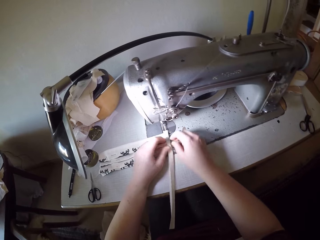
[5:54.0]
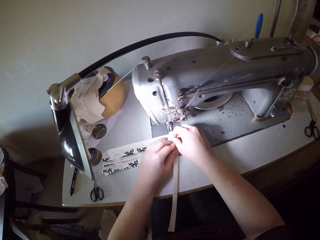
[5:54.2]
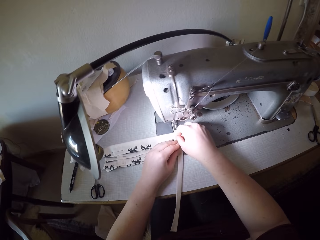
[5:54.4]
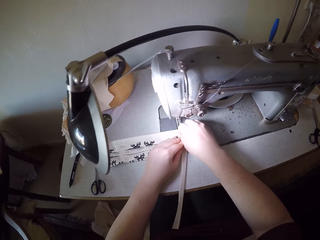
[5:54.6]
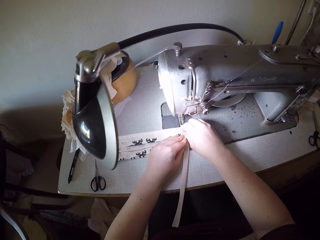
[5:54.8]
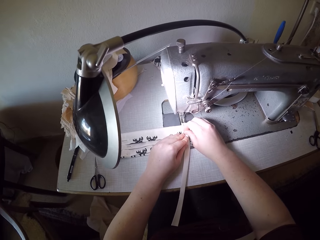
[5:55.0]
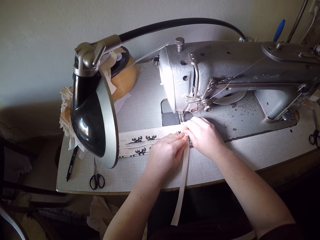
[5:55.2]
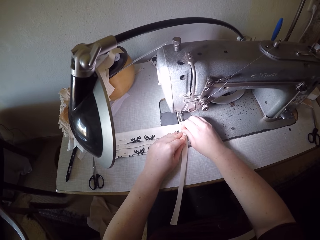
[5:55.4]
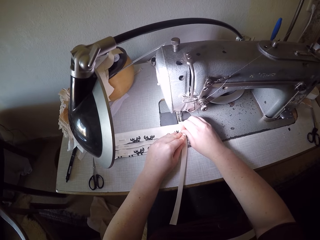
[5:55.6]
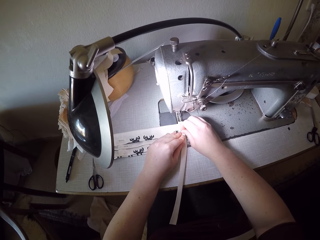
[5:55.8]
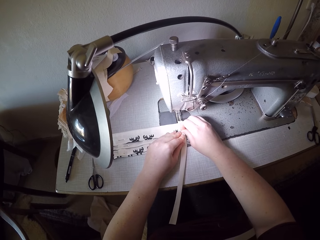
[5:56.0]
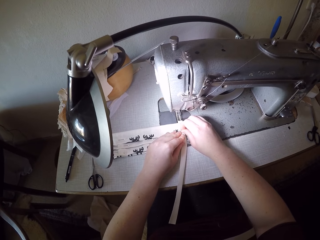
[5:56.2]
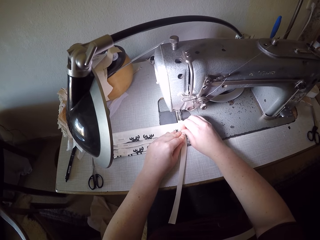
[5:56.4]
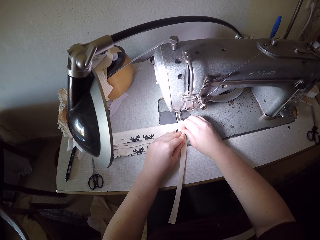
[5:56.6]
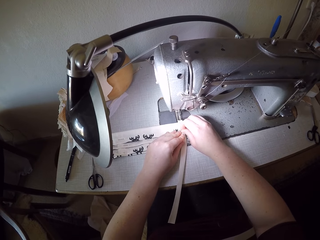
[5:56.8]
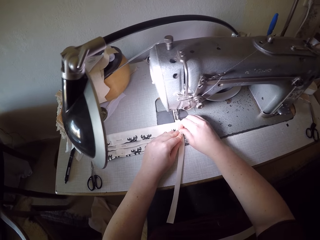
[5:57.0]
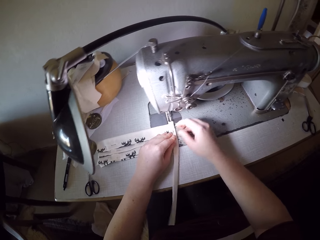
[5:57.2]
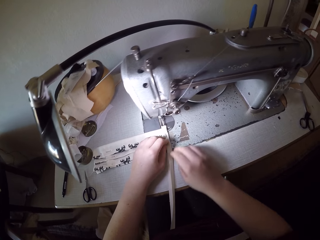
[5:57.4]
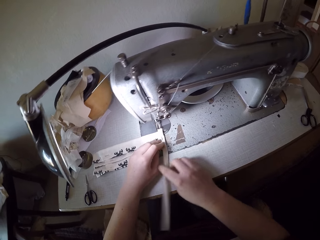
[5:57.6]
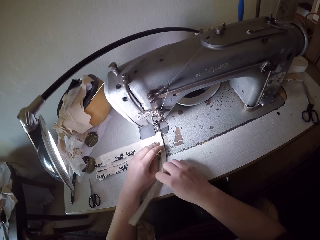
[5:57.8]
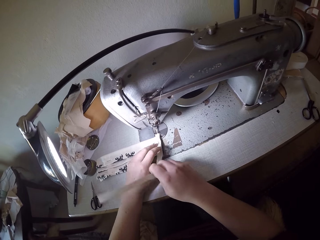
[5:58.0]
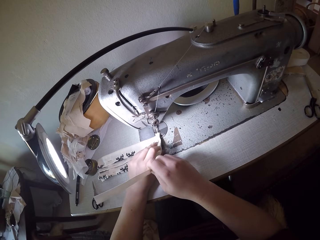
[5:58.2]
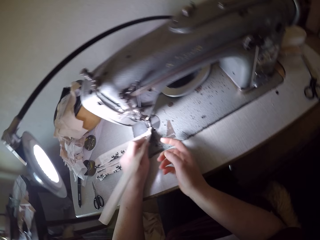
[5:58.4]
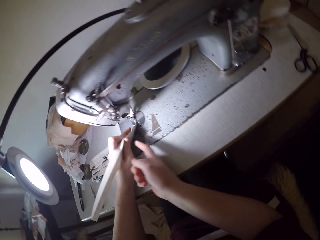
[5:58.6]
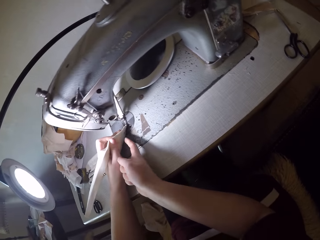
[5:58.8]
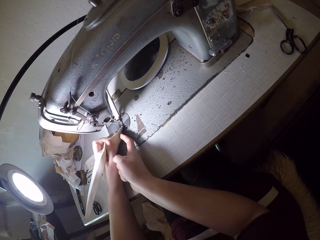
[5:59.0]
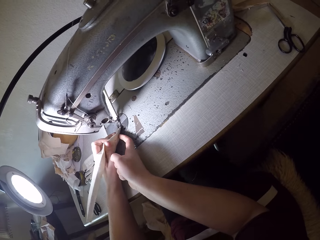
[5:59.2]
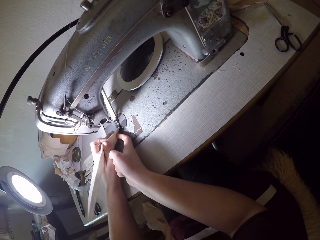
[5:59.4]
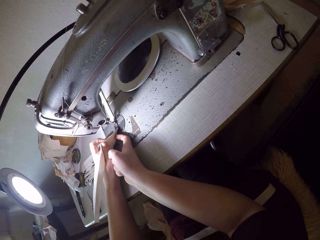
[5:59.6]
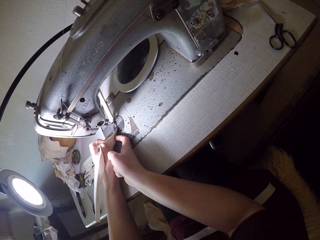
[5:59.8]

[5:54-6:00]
The camera wearer turns the piece of cloth back. She does something. She moves her right hand downwards on the piece of cloth. She turns the piece of cloth to the other side. She passes her right hand under the piece of cloth. She does something on the piece of cloth.

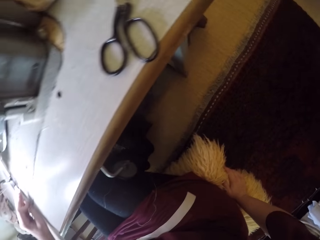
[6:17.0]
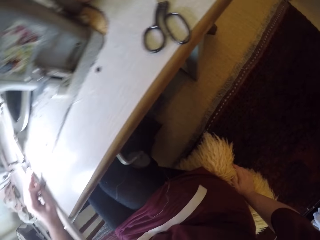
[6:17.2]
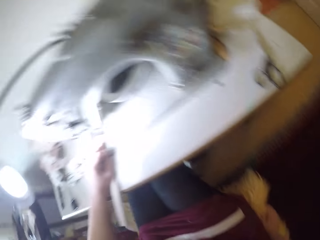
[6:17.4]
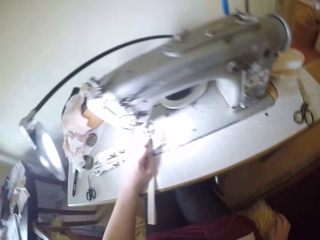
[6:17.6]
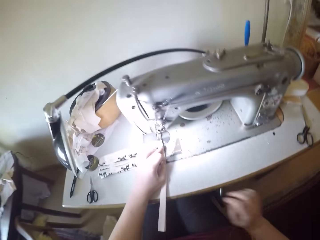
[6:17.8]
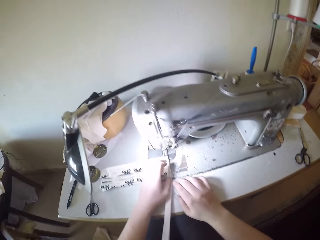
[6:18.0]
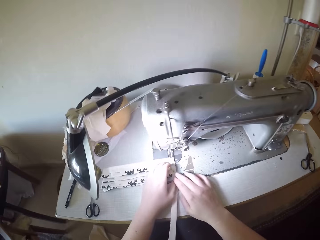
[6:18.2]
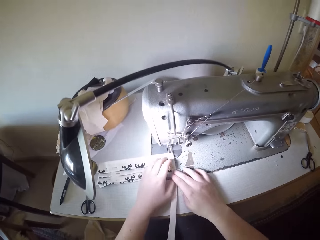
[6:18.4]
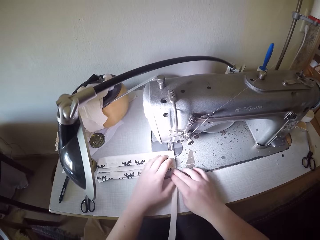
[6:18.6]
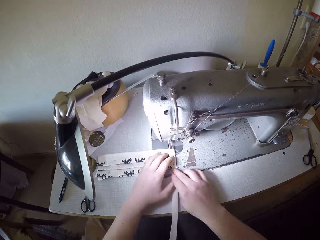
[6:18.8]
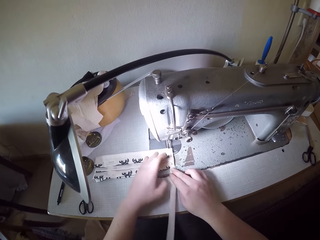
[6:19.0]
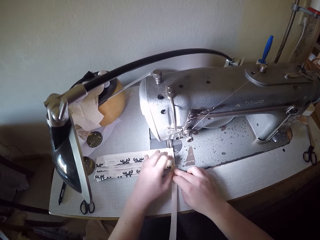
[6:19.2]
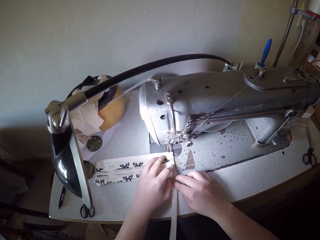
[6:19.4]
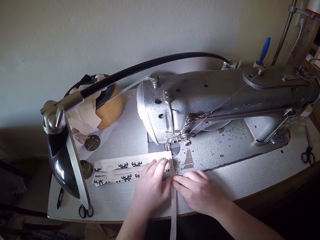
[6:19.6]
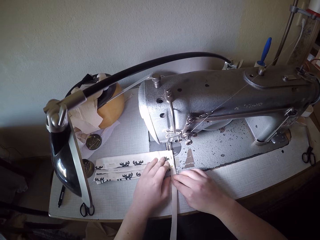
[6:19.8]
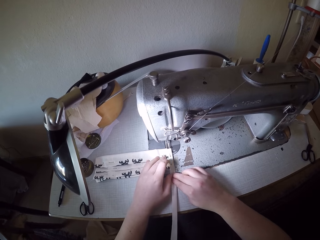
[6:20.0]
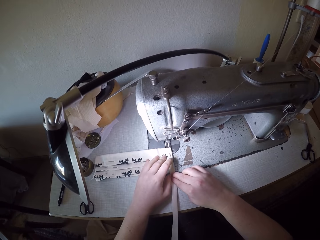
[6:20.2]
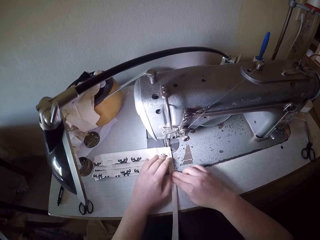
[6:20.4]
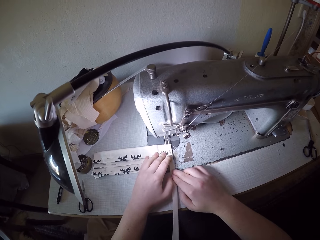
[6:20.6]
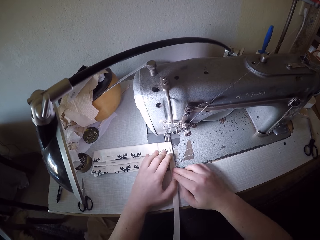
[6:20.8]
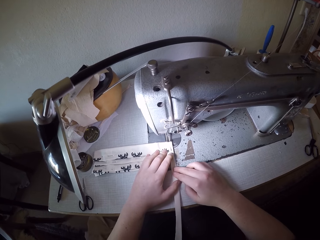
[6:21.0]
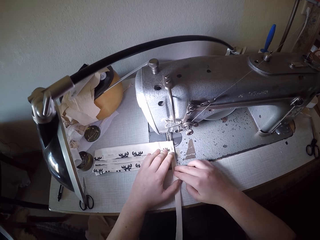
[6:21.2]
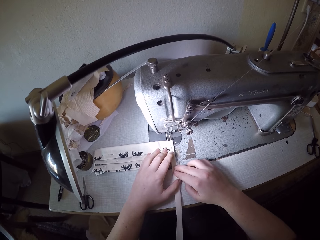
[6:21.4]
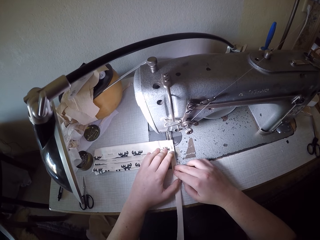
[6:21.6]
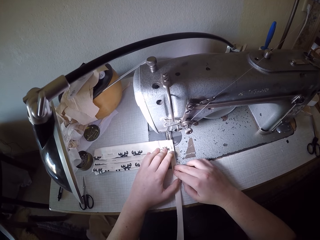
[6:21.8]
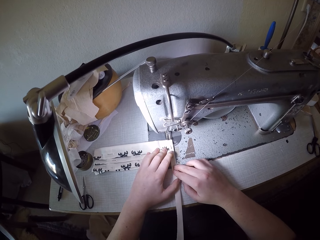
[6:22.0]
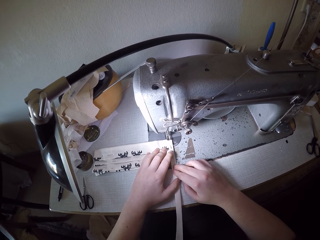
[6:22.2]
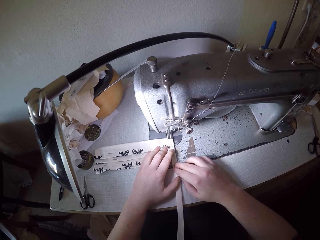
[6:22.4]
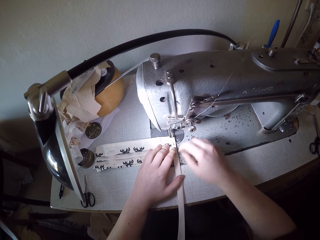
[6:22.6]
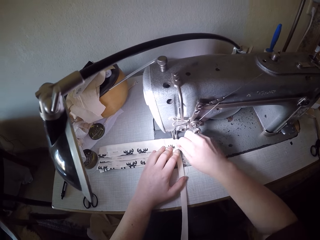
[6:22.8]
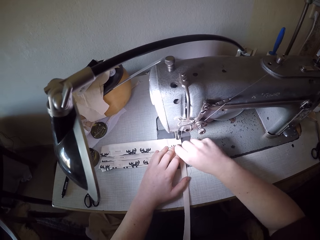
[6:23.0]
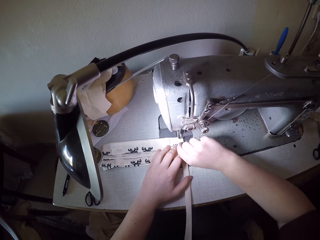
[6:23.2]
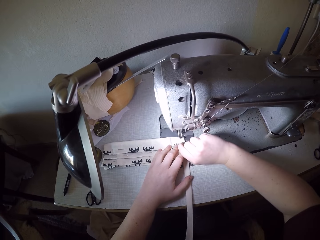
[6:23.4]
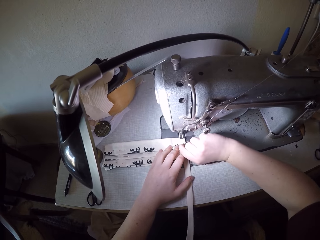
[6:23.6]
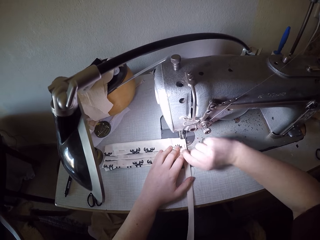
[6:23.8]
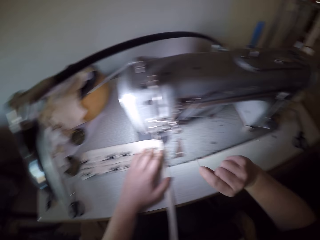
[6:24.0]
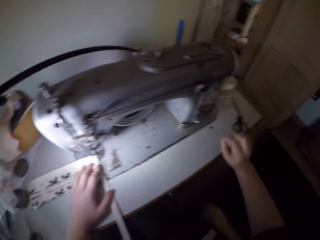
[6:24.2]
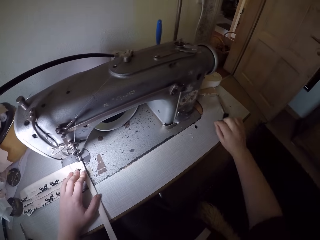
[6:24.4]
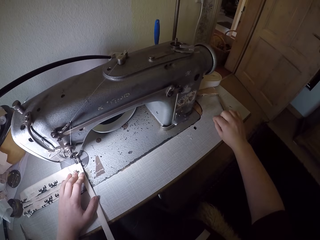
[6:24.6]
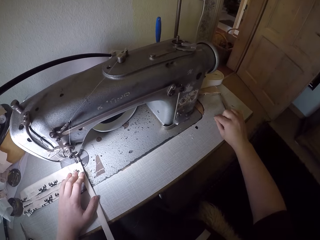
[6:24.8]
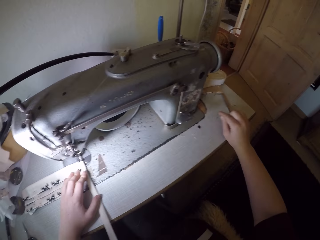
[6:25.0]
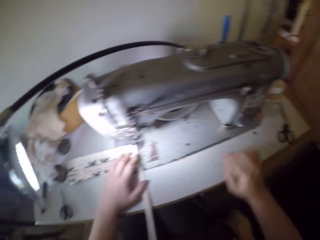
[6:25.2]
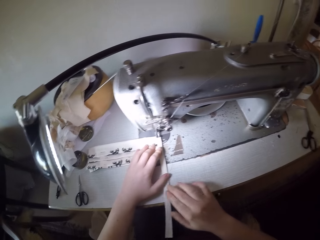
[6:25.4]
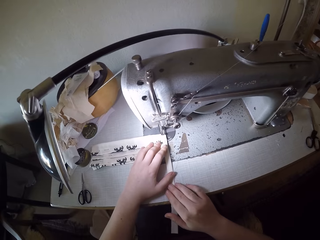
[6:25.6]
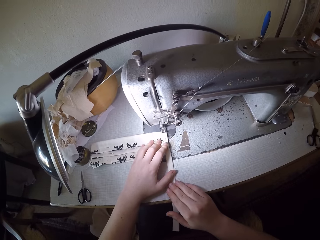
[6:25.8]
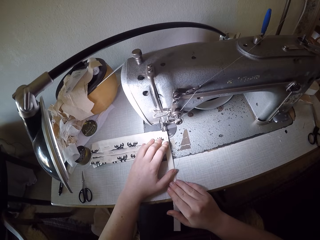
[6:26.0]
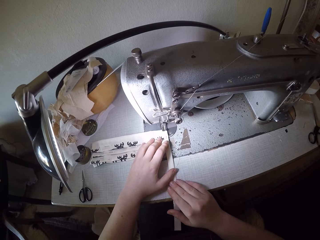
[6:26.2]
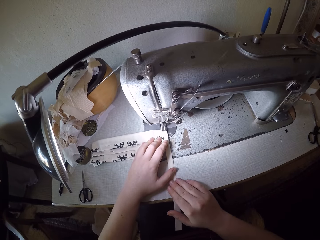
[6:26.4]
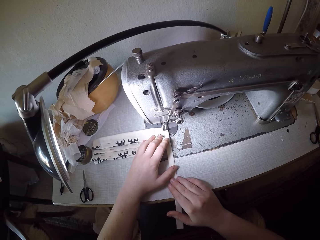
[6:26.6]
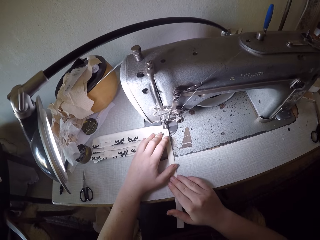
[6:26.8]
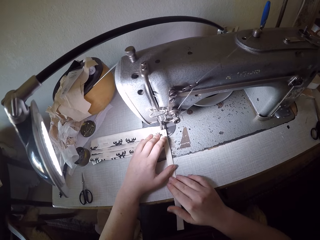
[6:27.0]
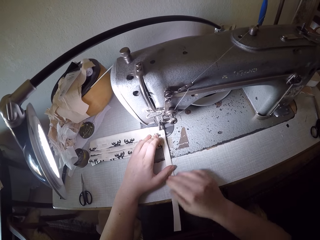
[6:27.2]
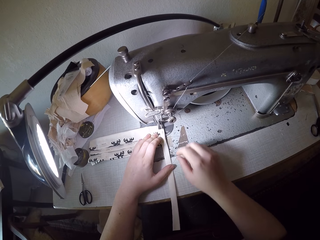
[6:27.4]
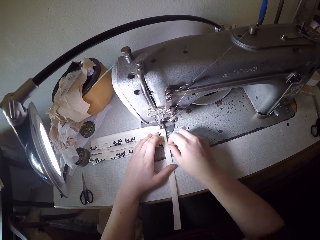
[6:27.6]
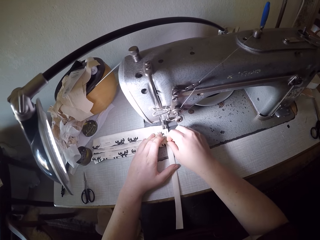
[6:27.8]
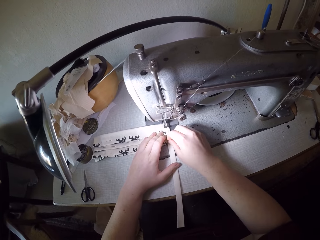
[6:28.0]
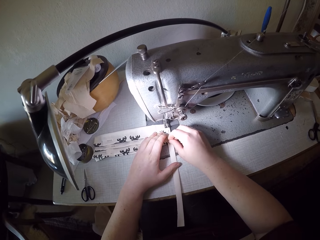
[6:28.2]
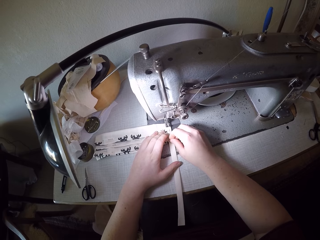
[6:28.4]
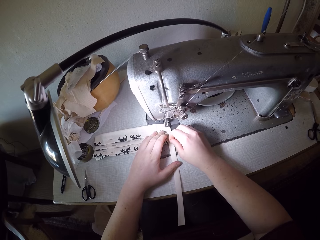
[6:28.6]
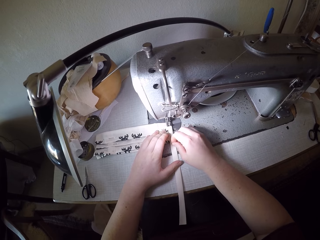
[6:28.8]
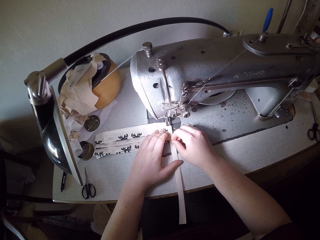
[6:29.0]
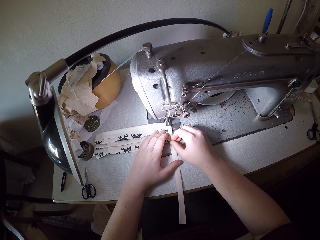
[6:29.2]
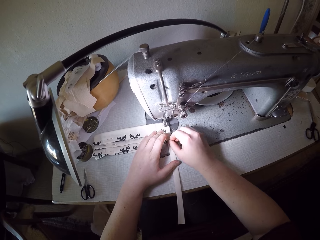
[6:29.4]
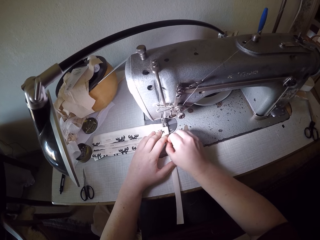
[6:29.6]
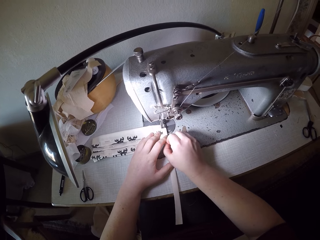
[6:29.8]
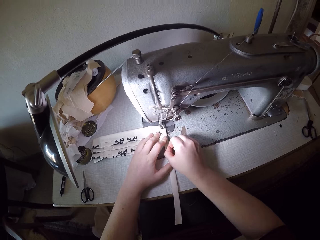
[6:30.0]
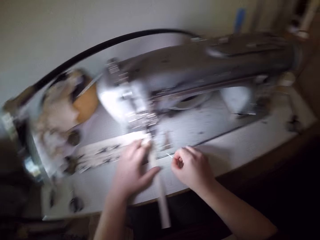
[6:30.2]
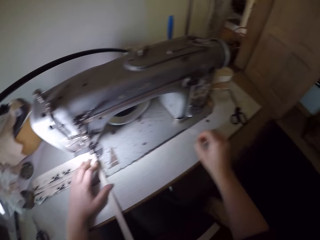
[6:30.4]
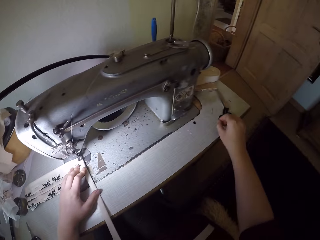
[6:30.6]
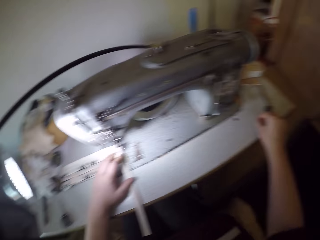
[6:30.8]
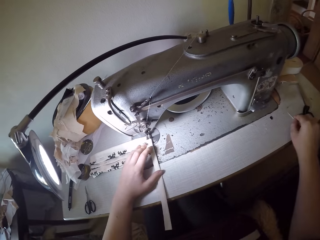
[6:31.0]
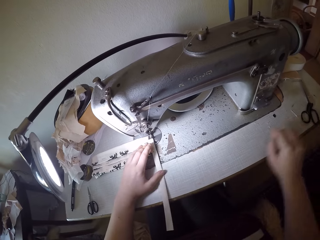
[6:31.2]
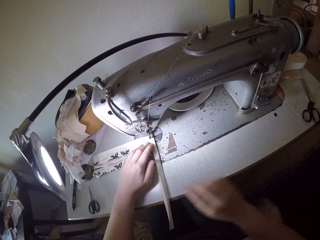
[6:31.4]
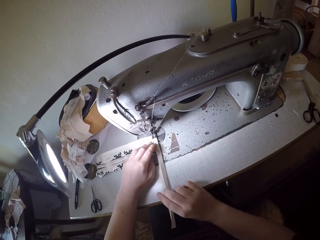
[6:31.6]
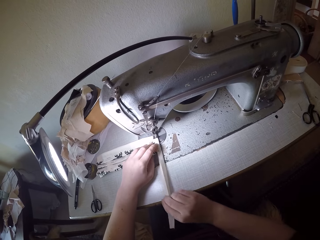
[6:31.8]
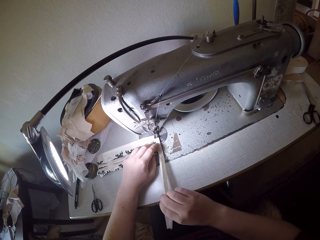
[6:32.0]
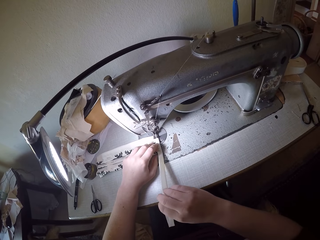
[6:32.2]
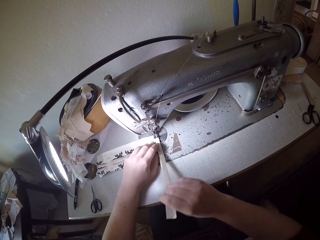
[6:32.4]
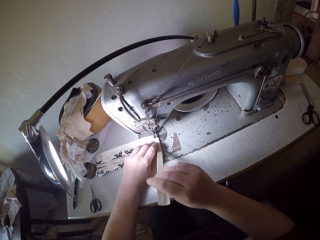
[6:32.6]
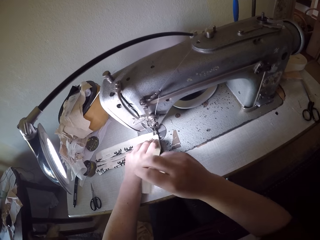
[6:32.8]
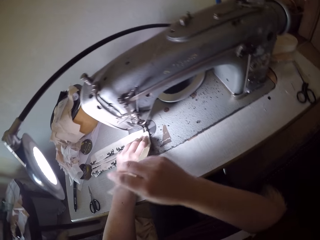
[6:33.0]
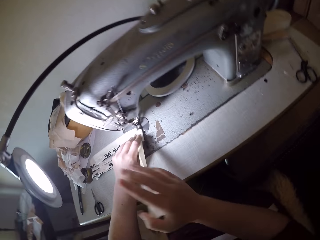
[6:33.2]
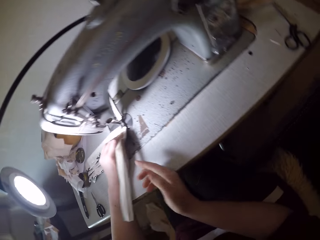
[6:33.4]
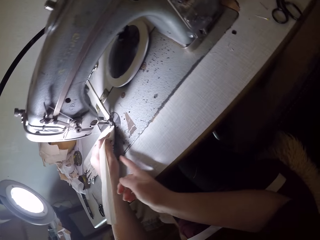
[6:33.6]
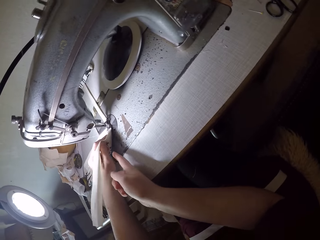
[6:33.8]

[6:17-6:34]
The camera wearer moves her head back up after looking underneath the sewing table. She puts her right hand on the piece of cloth on the sewing machine. She moves her left hand fingers on the piece of cloth. She continues to sew the piece of cloth. She moves her right hand upwards on the piece of cloth. She removes a pin from the piece of cloth with her right hand. She puts the pin on the sewing machine. She moves her right hand back to the piece of cloth. She continues to sew the piece of cloth. She moves her right hand upwards on the piece of cloth. She removes another pin from the piece of cloth with her right hand. She puts the pin on the sewing machine. She moves her right hand back to the piece of cloth. She adjusts the piece of cloth. She raises the piece of cloth from behind.
